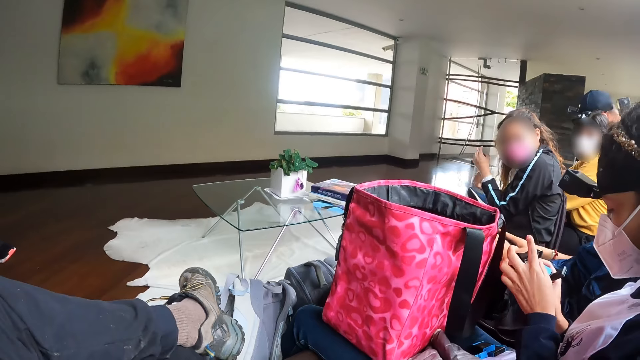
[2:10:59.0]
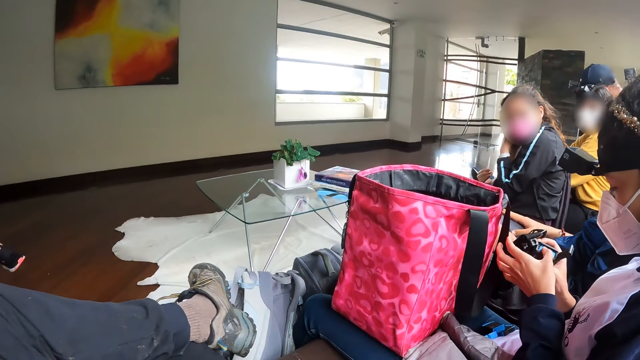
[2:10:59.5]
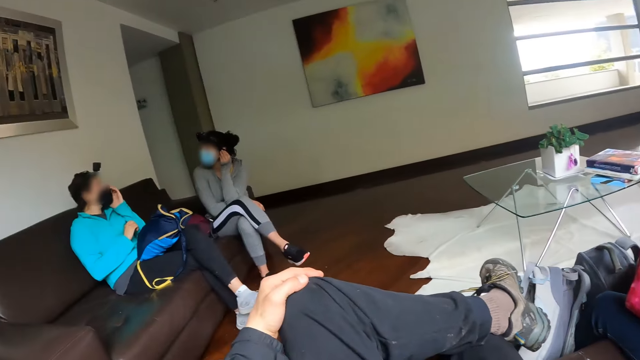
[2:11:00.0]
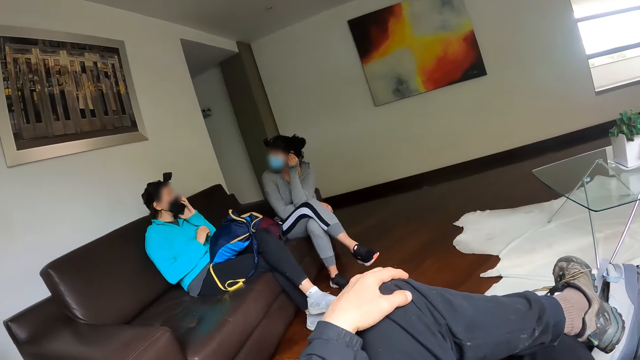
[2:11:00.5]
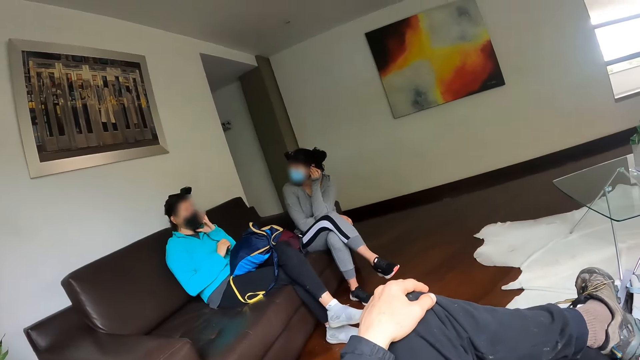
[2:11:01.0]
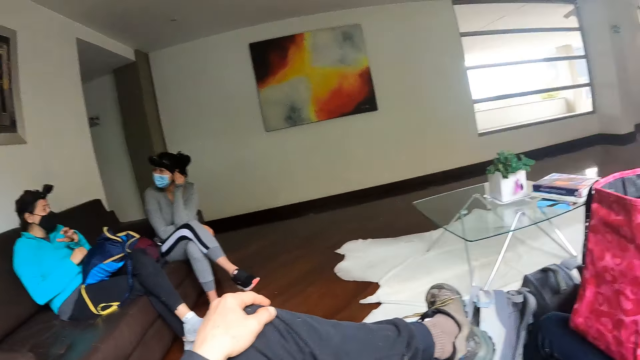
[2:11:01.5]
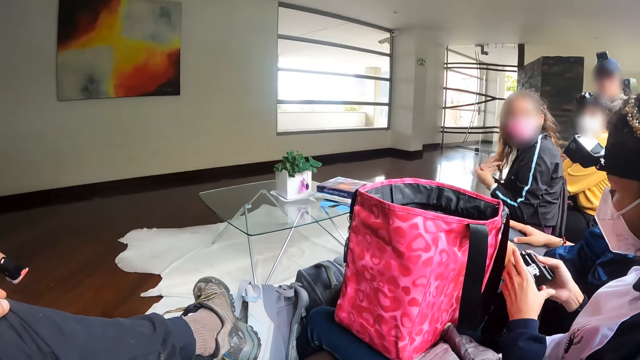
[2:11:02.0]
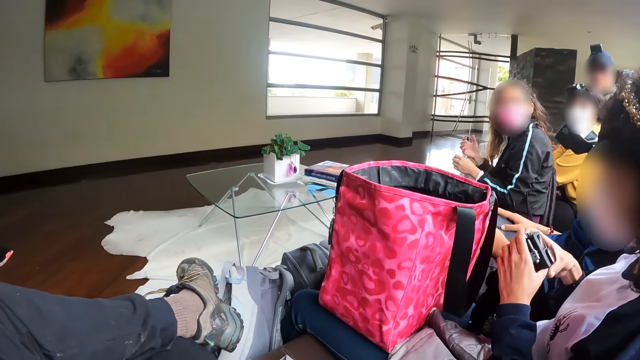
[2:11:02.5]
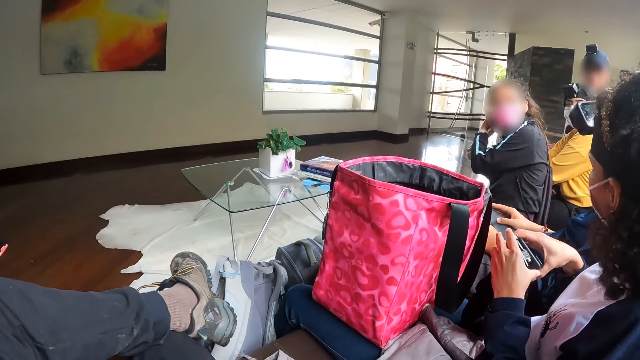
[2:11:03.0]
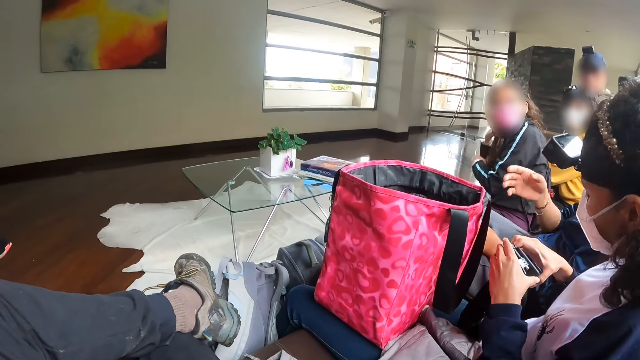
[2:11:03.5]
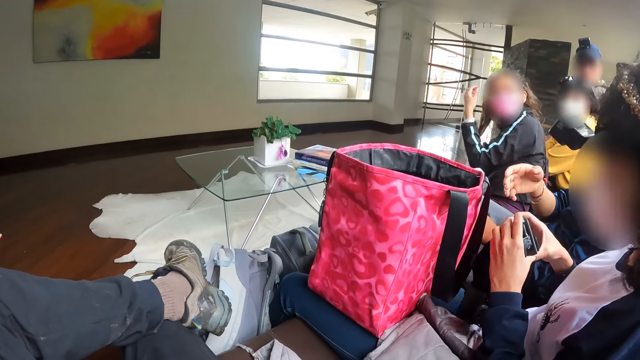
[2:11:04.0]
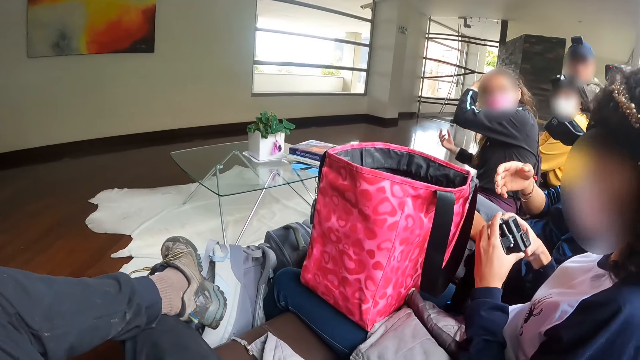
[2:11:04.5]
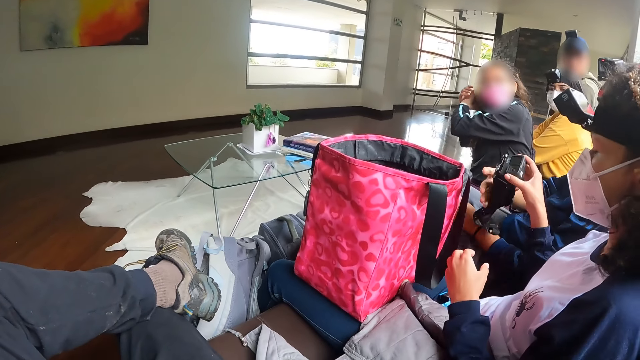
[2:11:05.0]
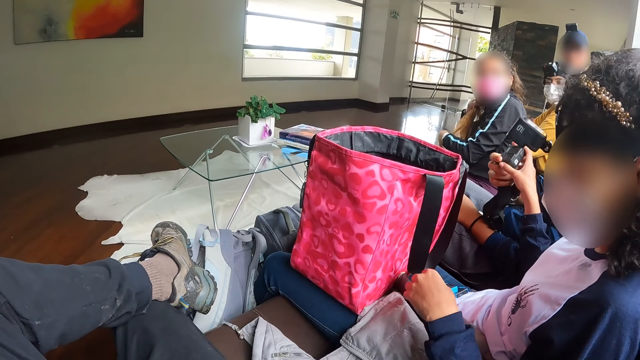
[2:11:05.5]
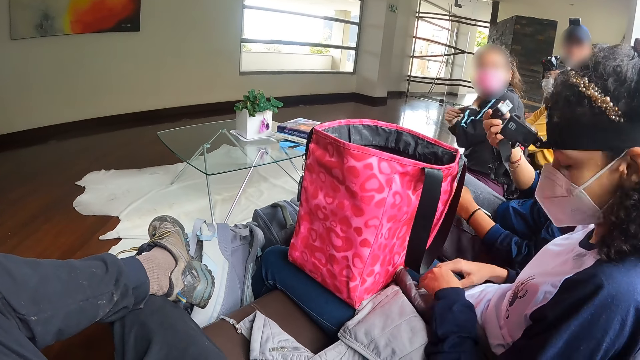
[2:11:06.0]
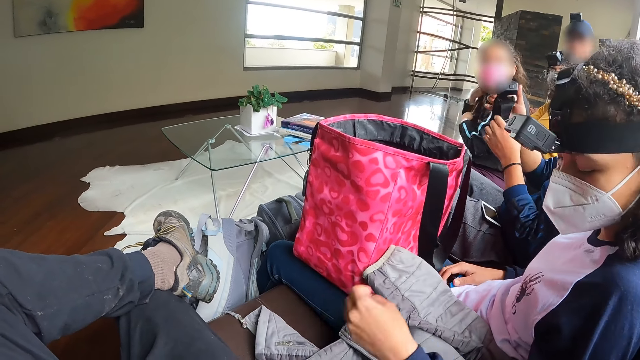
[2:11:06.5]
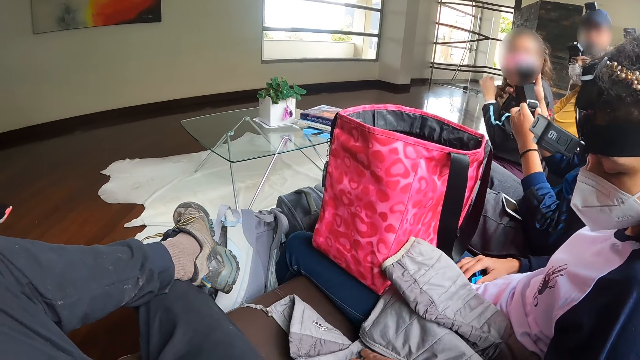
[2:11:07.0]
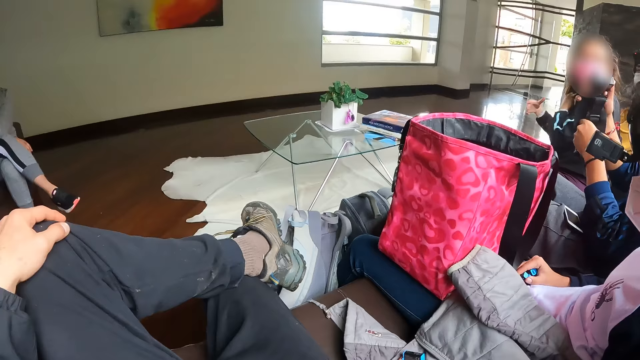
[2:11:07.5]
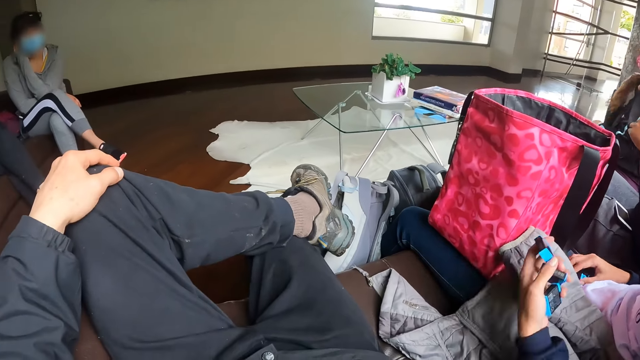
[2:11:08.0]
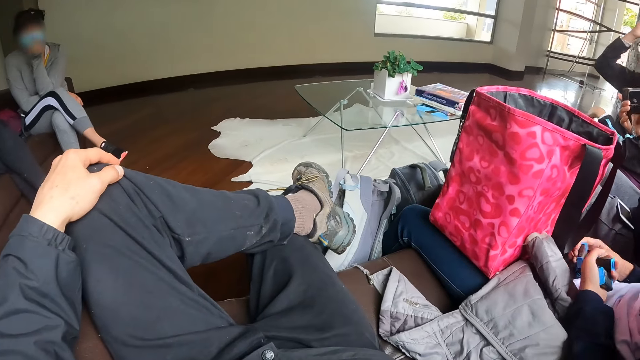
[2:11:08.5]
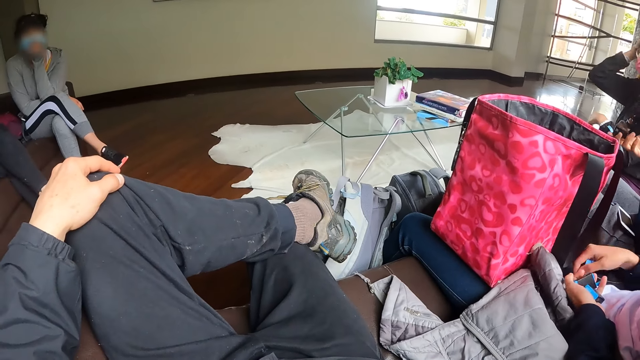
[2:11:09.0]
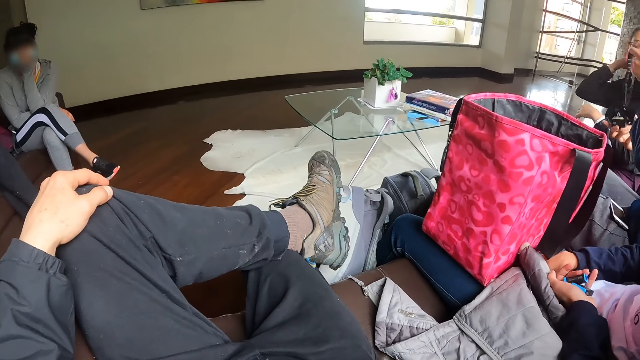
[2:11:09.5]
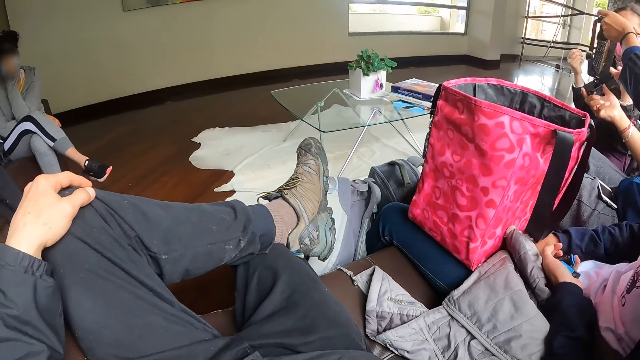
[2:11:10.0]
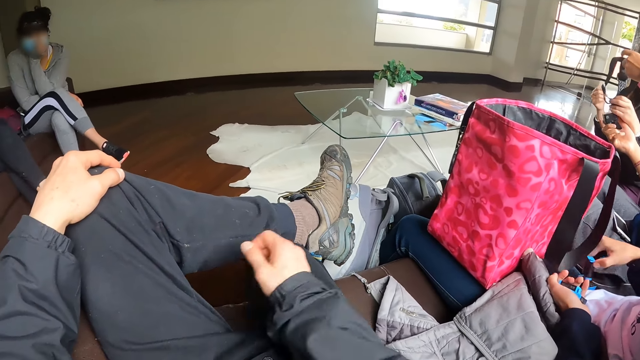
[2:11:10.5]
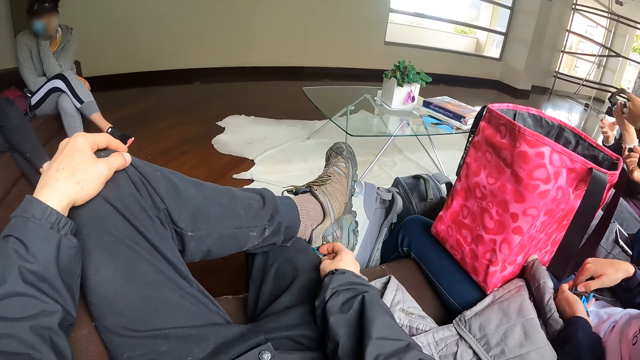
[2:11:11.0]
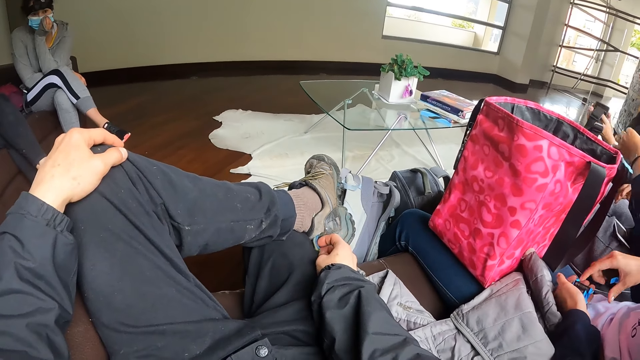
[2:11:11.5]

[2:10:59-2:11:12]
The woman operates the camera with both hands. She passes the camera in her left hand to the right hand of another woman. The first woman holds a set of batteries on her laps with her right hand. The other woman operates the camera with both hands. The first woman picks up a set of batteries from the sofa with her left hand. The second woman passes the camera to the left of a third woman with both hands. The first woman places the set of batteries in her left hand on her laps. She arranges the set of batteries on her laps with both hands.

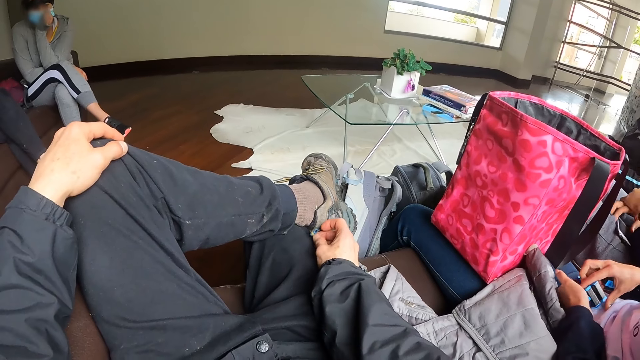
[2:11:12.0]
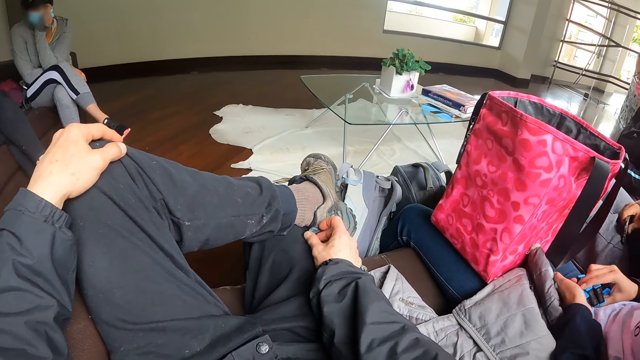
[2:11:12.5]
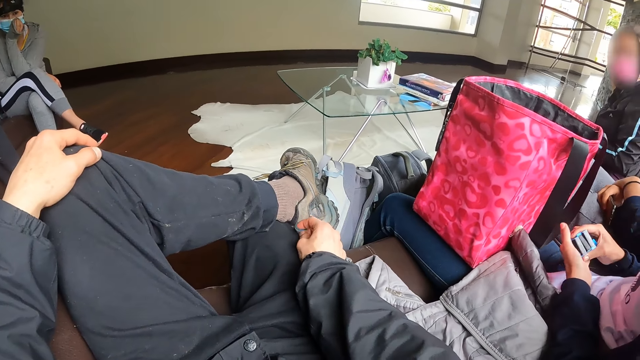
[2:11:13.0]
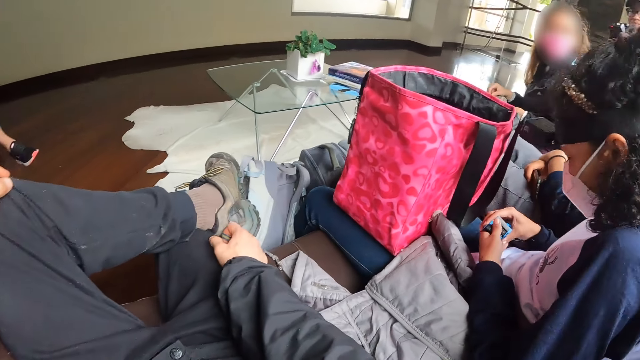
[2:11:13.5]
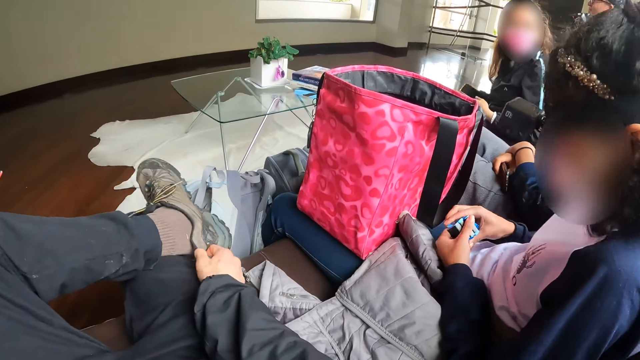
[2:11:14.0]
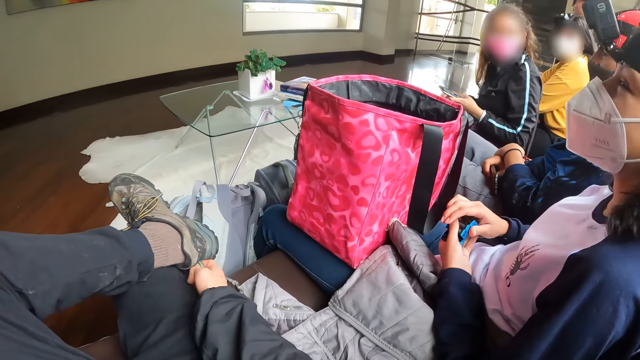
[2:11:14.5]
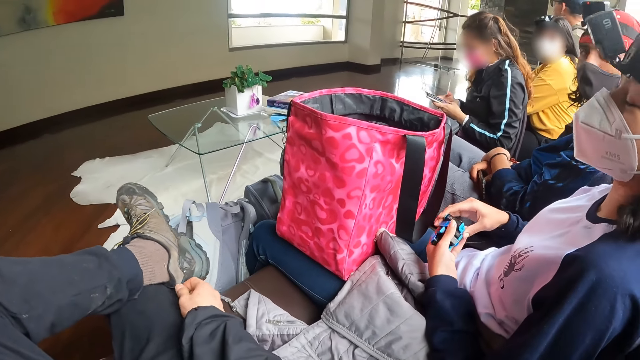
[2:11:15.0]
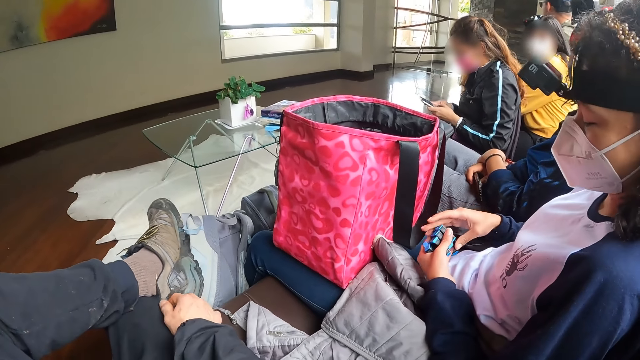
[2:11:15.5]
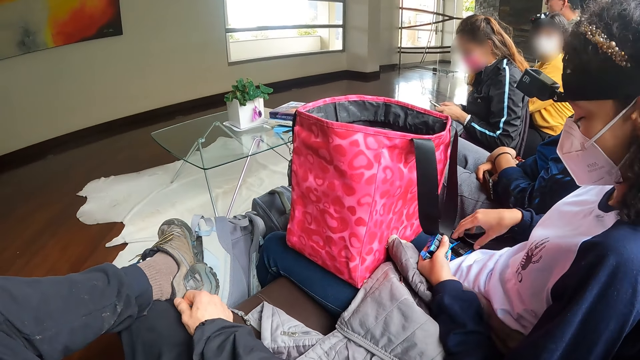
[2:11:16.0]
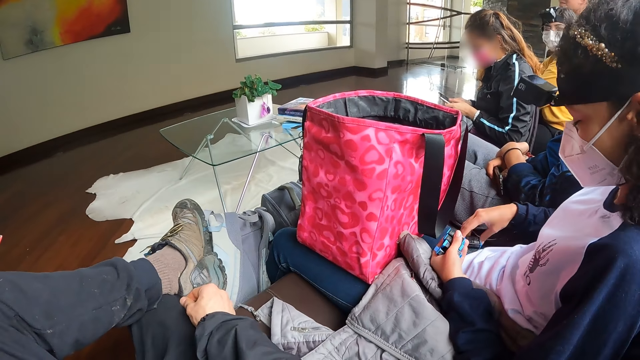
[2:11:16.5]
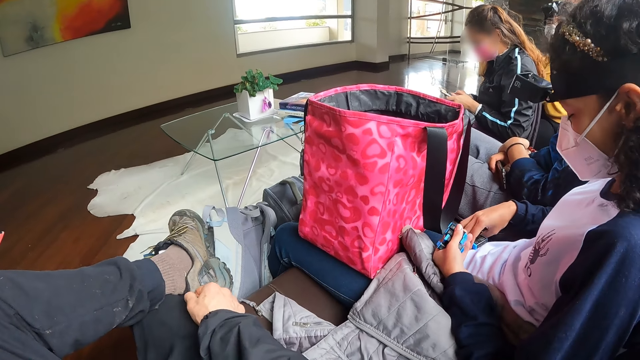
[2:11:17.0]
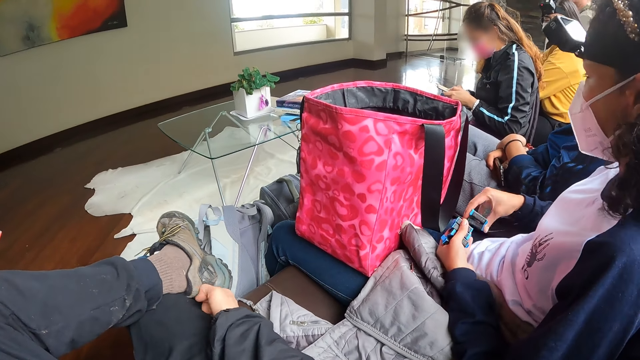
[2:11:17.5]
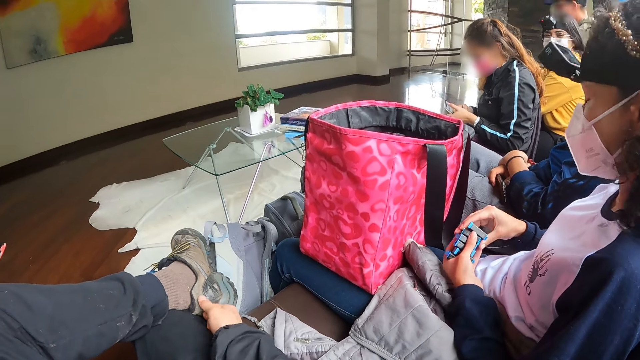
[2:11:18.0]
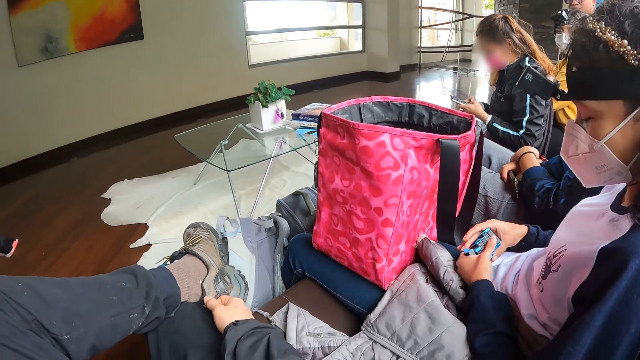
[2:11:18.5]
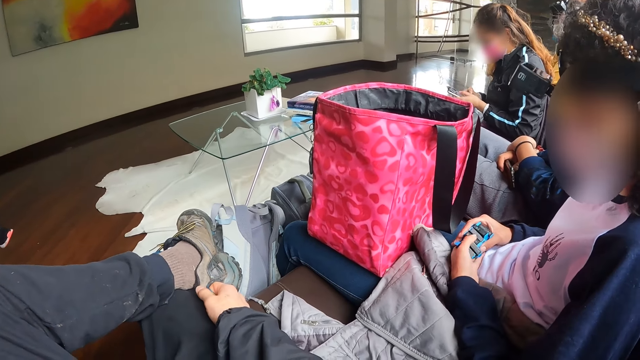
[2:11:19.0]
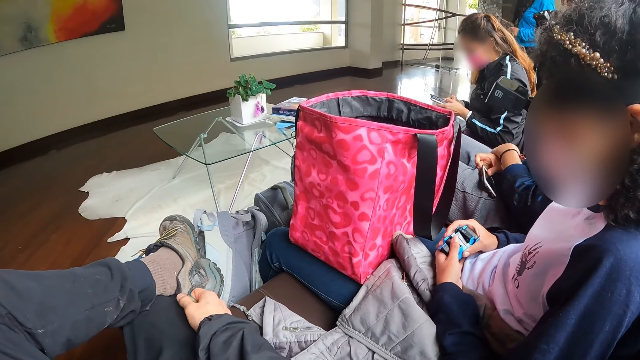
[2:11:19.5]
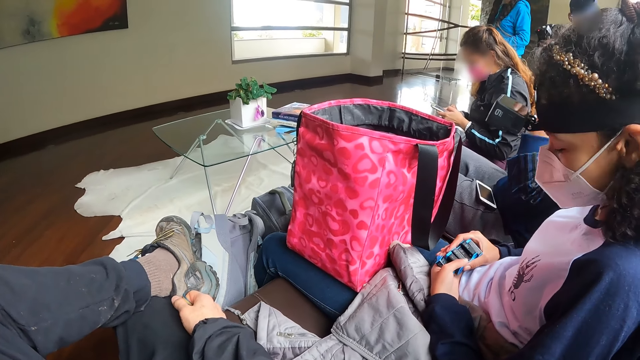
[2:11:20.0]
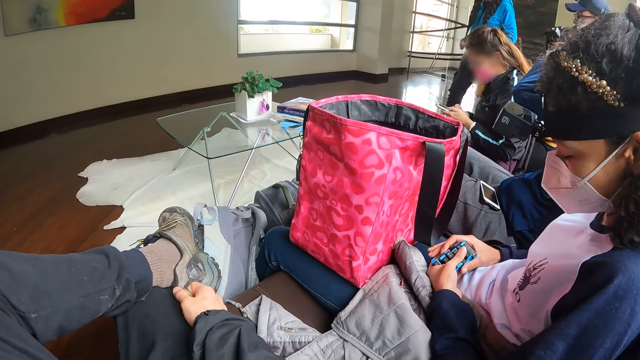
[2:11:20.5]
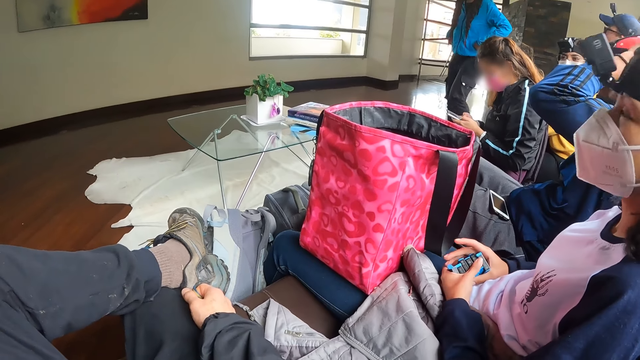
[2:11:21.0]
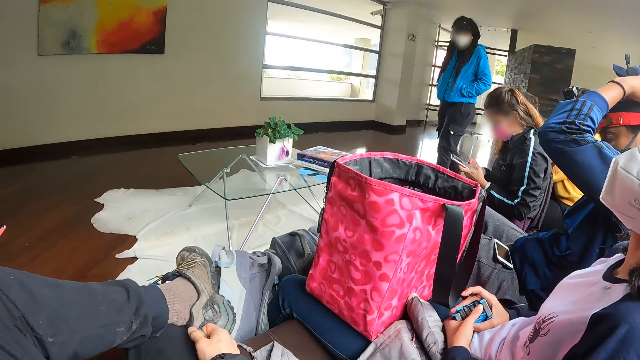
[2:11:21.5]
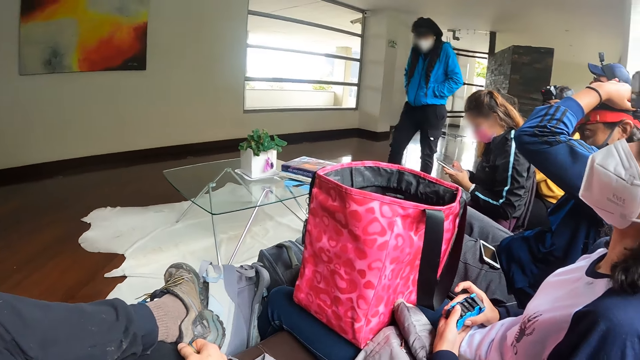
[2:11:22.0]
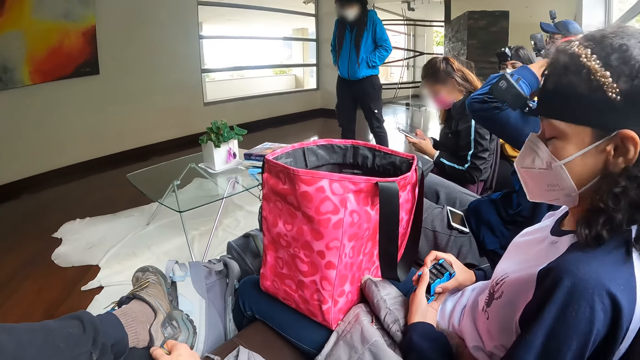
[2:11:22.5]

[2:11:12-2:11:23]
The woman operates a phone with both hands. Another woman walks into the living room. The second woman inserts both hands into a pocket on her jacket.
